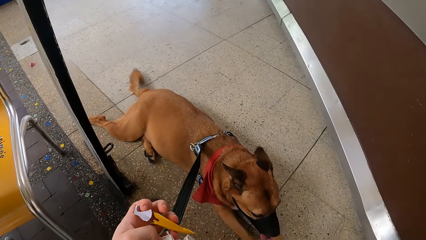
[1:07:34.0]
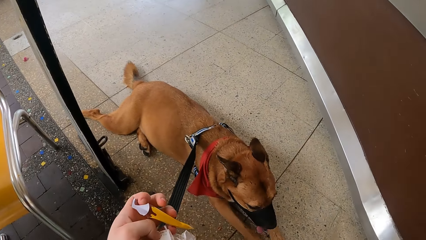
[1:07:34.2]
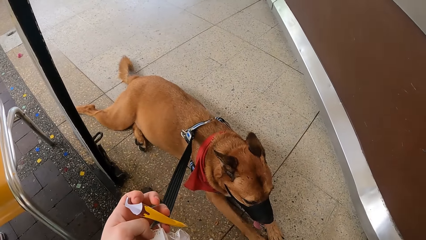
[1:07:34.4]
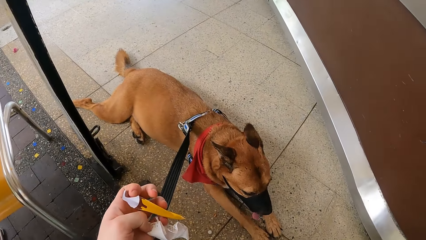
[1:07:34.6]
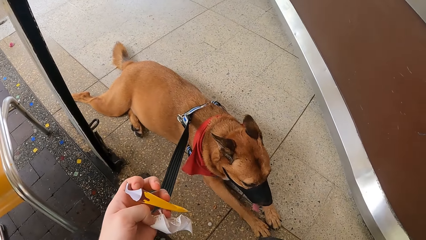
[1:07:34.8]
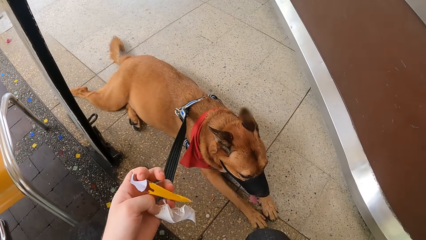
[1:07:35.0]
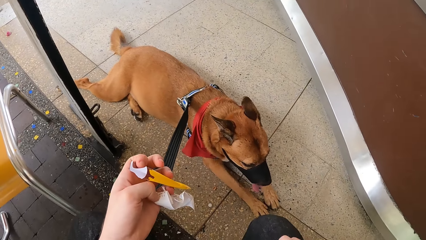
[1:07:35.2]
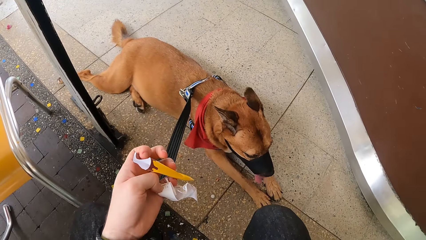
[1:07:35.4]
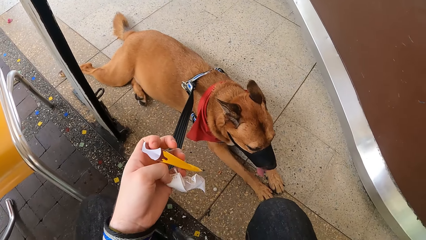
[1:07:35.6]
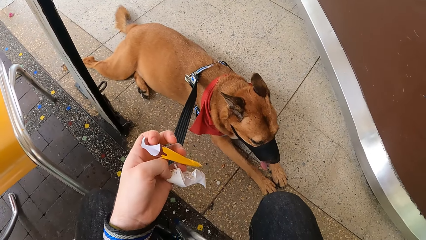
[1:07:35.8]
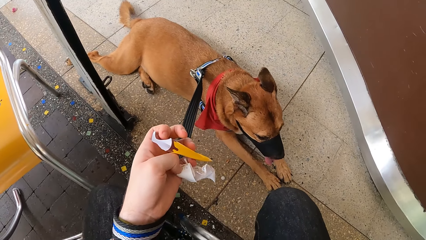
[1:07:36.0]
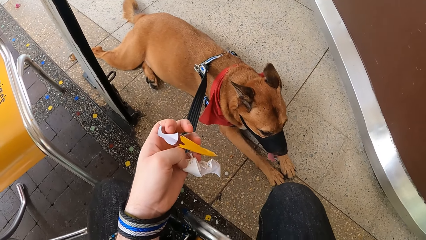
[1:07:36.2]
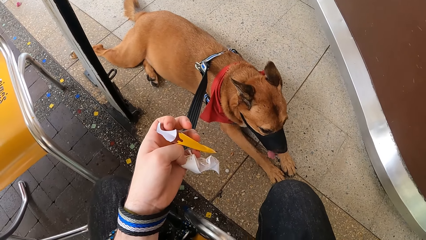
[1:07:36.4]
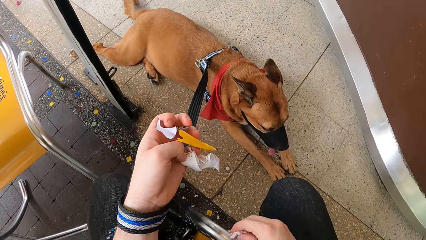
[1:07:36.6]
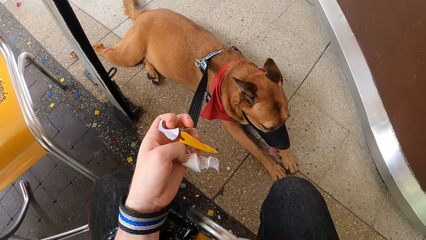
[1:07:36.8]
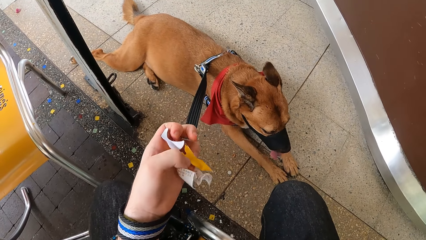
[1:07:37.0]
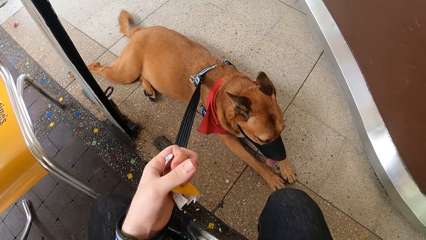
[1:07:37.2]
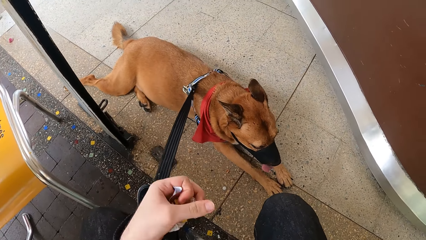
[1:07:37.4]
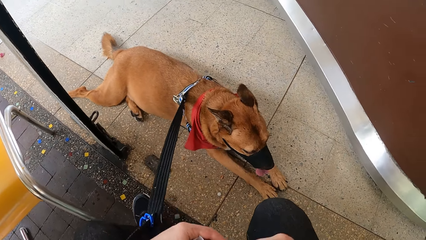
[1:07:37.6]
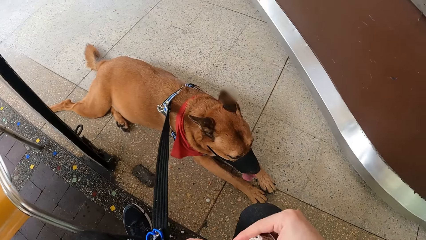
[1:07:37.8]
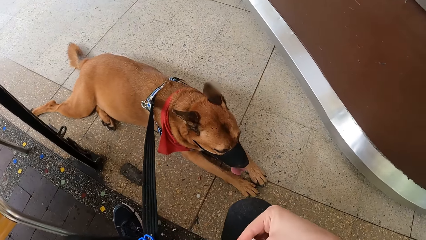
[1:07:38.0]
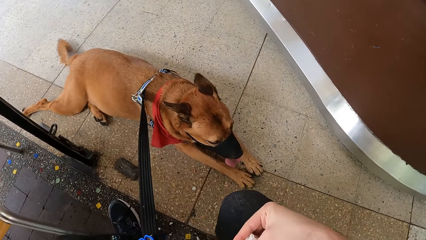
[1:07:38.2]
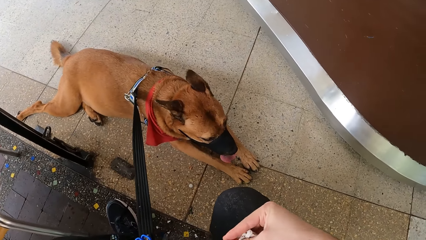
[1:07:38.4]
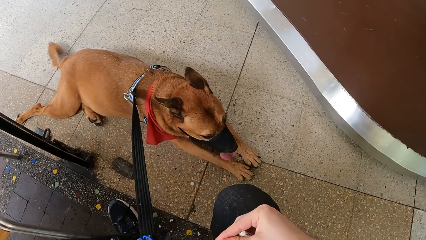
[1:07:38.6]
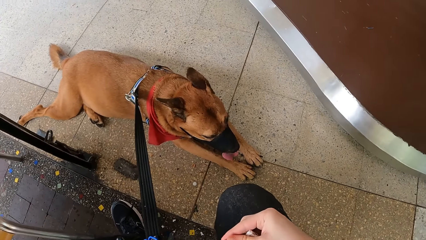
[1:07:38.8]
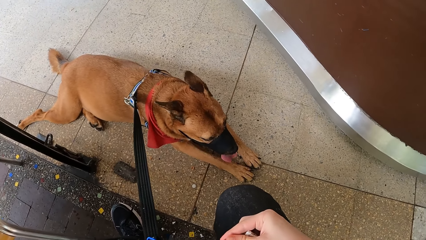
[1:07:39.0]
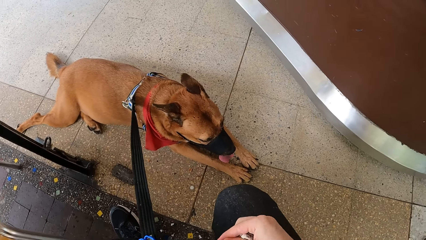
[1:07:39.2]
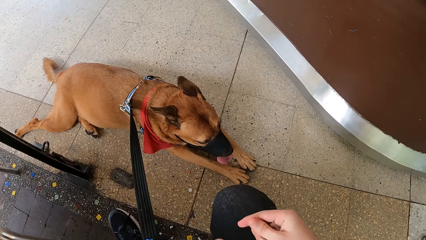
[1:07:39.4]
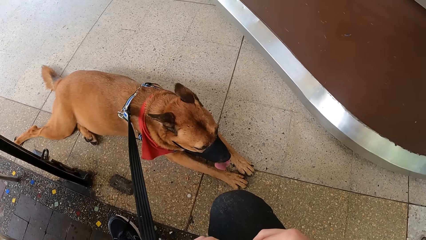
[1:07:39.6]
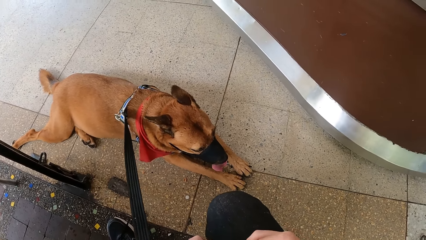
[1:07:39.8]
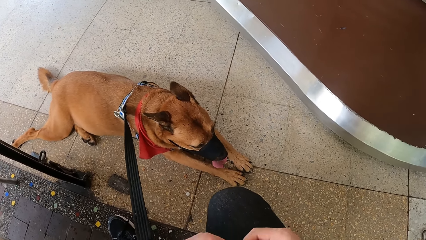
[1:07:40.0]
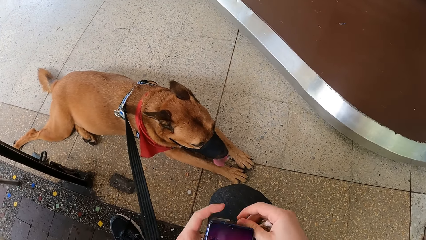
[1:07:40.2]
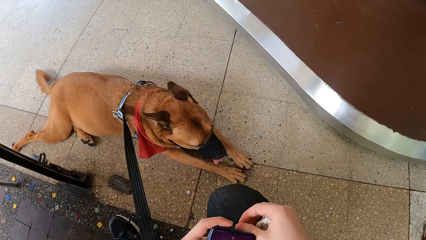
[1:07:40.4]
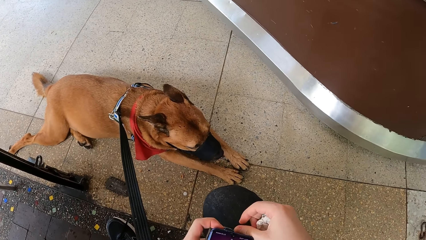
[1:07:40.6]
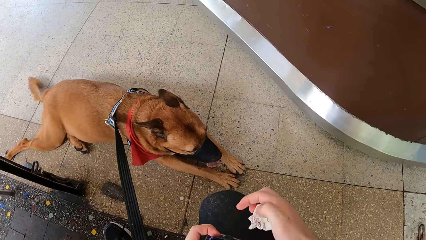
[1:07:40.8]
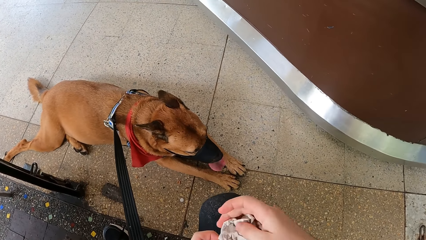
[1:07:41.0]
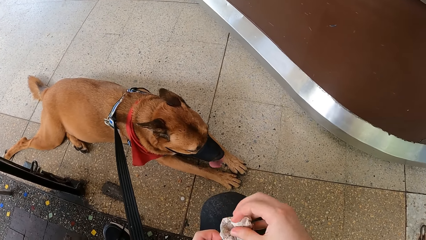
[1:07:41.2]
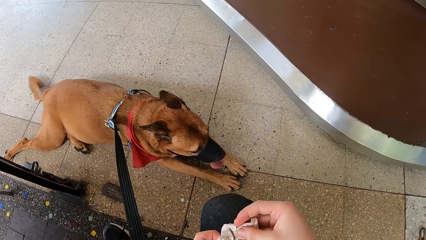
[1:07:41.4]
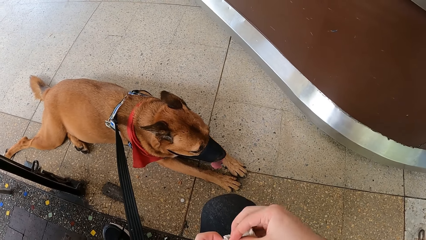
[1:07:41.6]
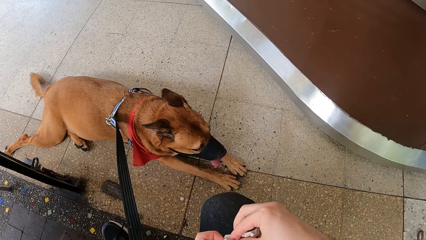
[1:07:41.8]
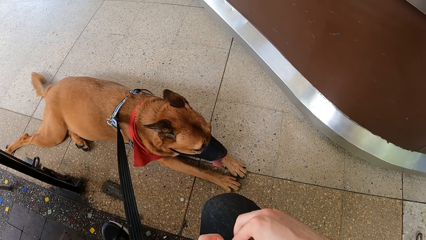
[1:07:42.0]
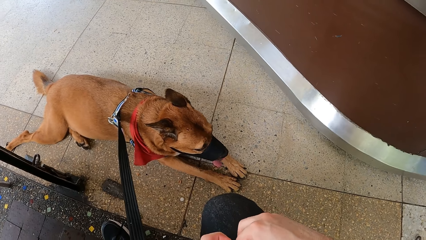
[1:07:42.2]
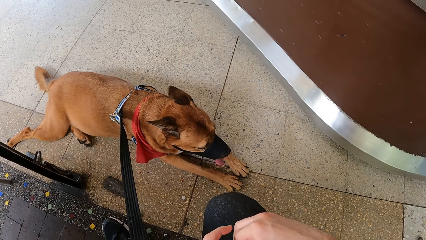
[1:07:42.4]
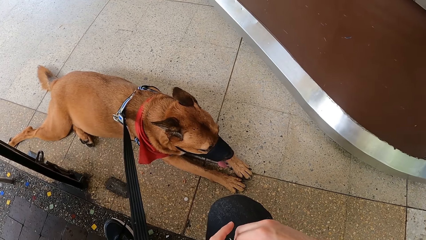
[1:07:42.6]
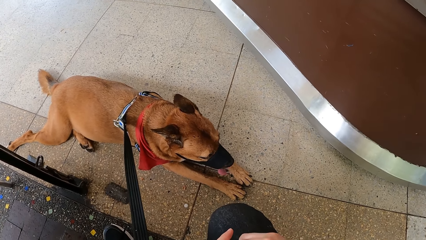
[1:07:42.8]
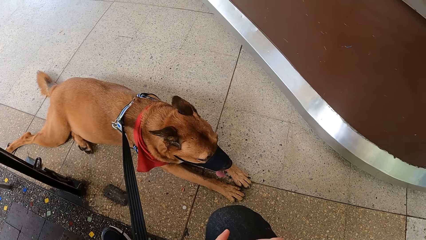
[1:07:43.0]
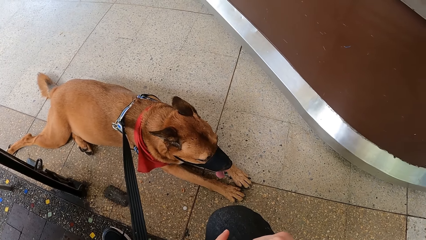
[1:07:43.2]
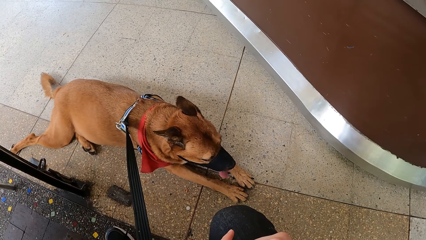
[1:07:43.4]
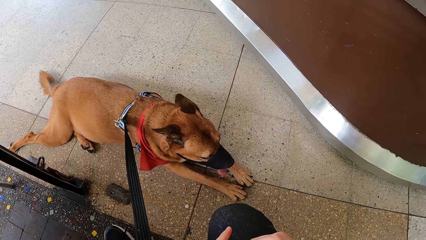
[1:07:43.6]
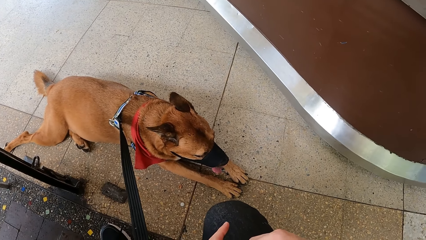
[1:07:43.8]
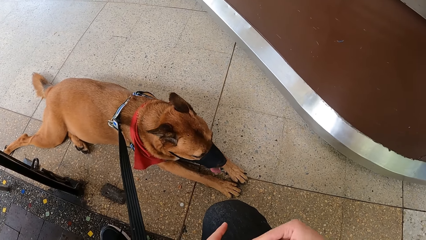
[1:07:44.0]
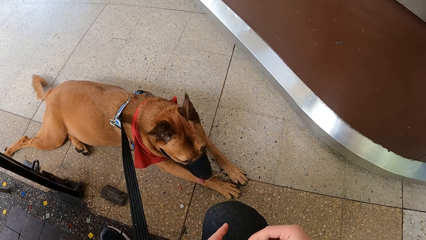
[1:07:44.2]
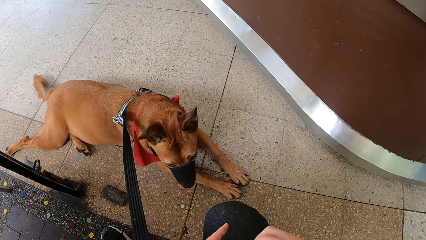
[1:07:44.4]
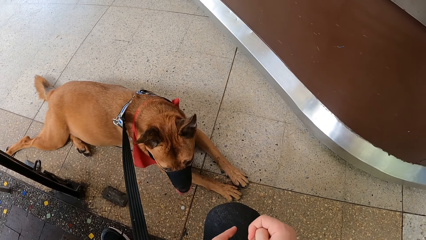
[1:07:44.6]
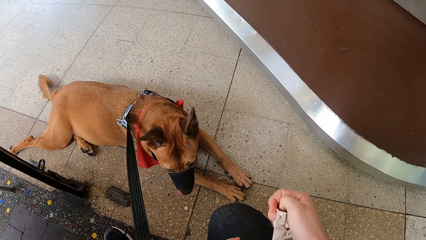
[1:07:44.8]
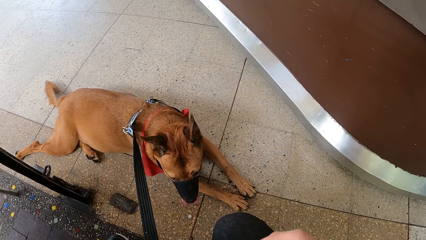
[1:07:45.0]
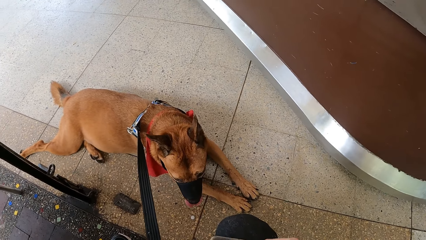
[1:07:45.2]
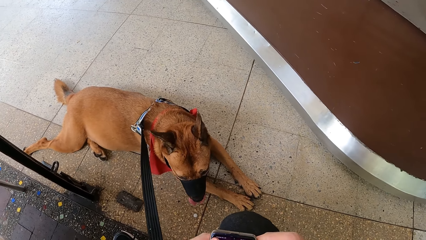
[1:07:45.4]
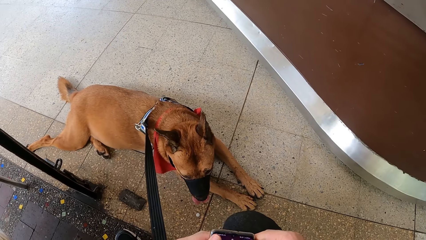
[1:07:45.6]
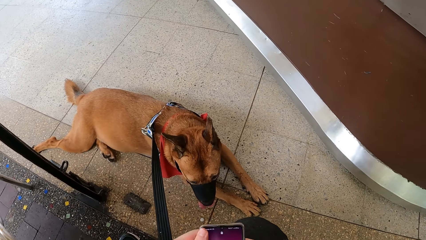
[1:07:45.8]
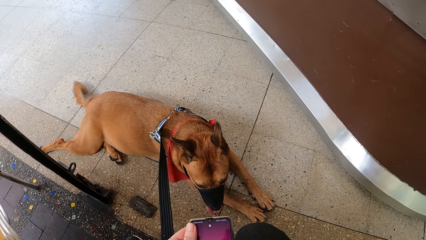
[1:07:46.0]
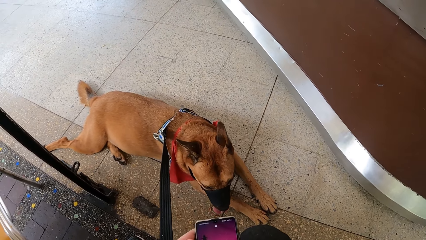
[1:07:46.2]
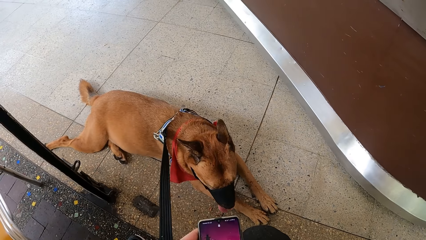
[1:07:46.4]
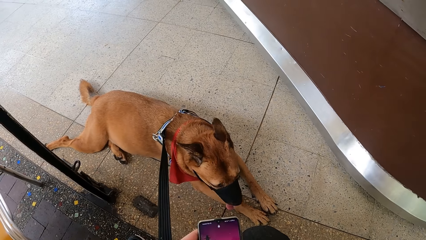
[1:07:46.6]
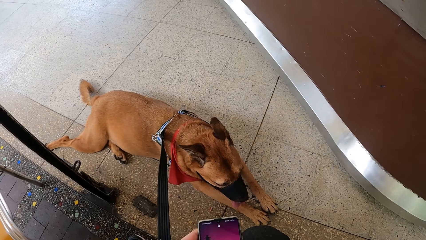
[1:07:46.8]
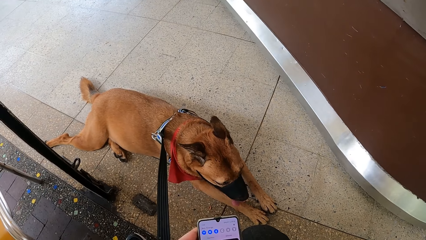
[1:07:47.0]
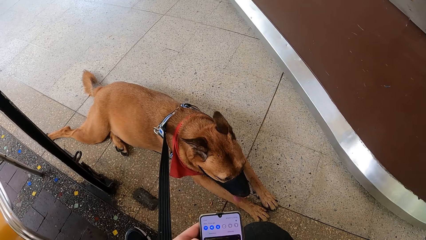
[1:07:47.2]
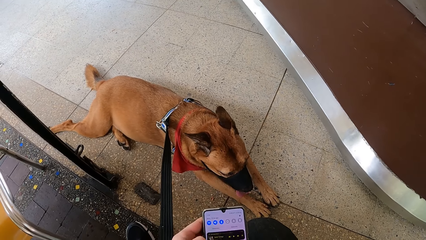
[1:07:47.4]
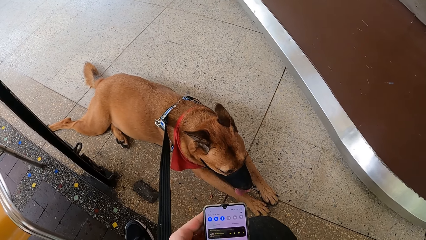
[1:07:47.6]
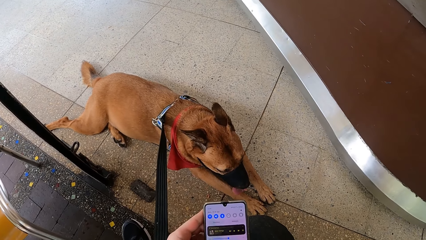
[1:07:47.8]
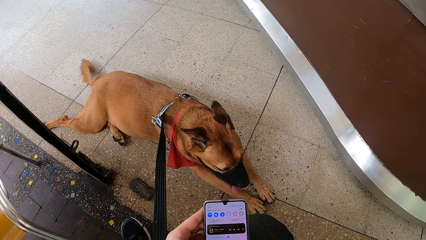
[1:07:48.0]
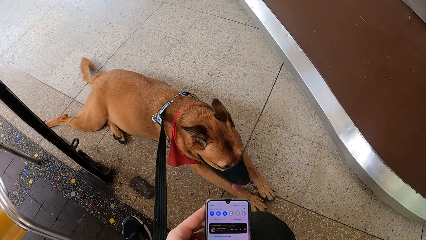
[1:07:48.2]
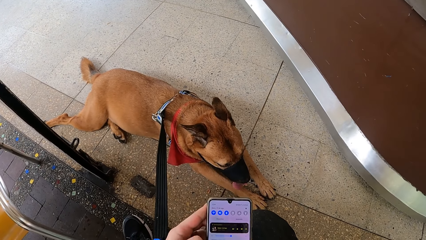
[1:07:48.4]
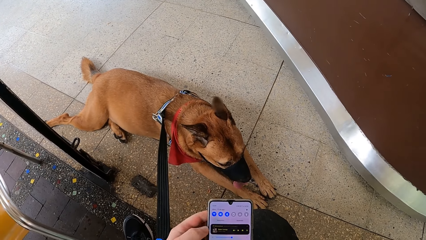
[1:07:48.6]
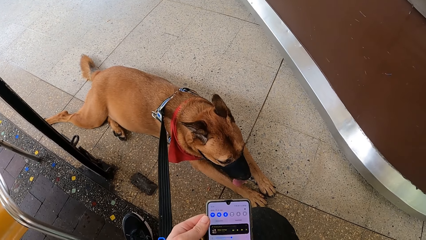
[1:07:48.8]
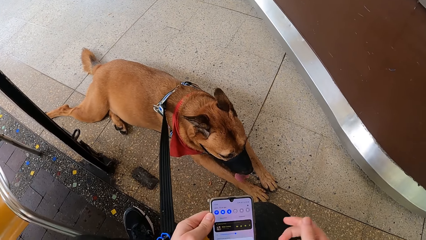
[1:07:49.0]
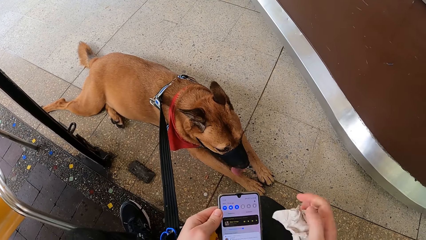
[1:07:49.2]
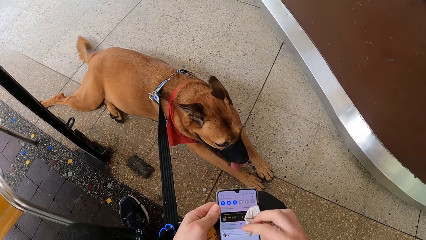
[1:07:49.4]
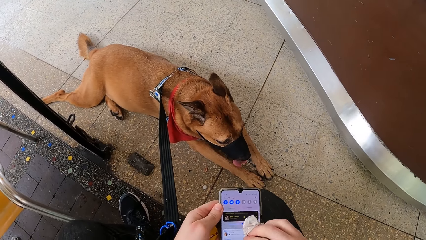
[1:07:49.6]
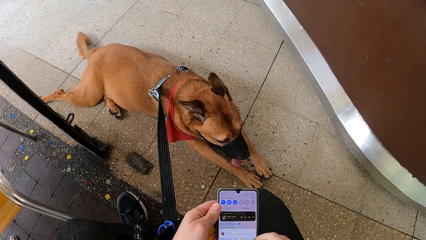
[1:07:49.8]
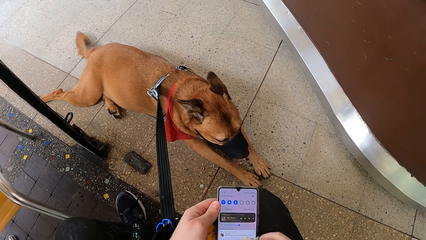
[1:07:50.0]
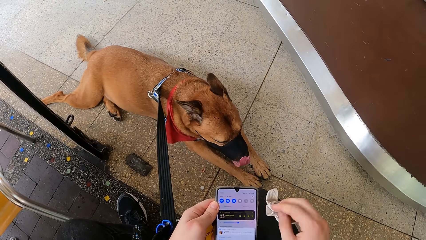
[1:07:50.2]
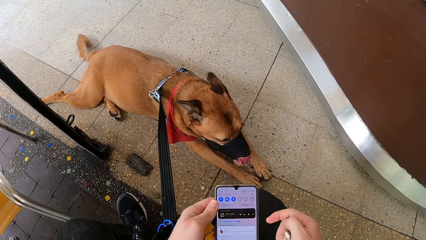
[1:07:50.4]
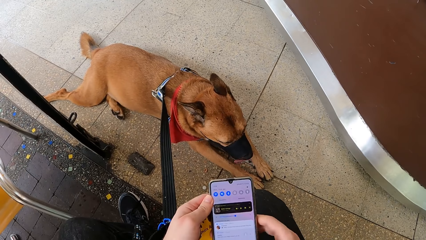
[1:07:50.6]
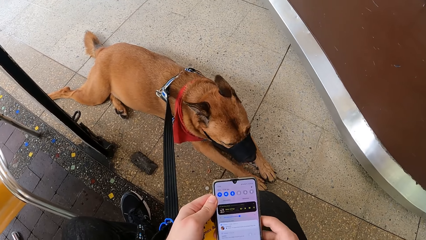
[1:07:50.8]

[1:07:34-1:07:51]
The camera wearer eats ice cream. They hold the ice cream with the left hand. They move the right hand. They put paper in the ice cream box. They stare at a phone. They operate the phone. They scroll the phone. They wipe the phone screen with a tissue.
